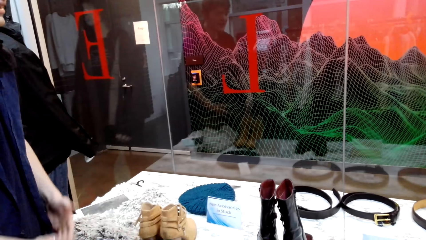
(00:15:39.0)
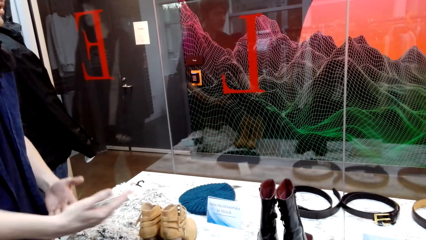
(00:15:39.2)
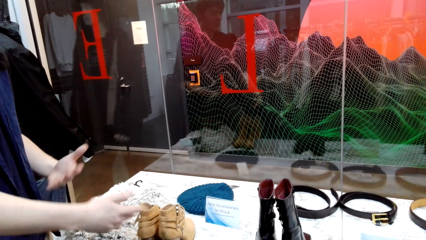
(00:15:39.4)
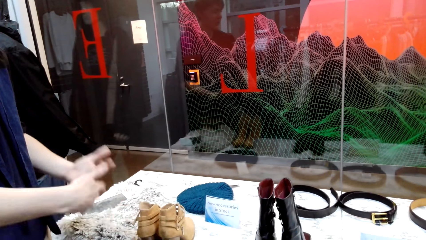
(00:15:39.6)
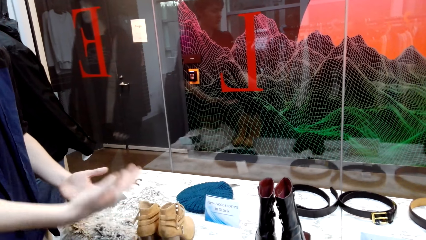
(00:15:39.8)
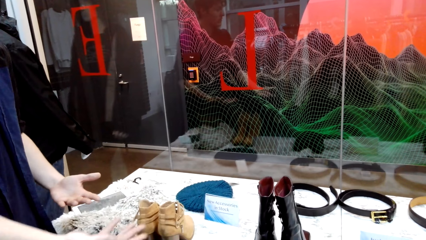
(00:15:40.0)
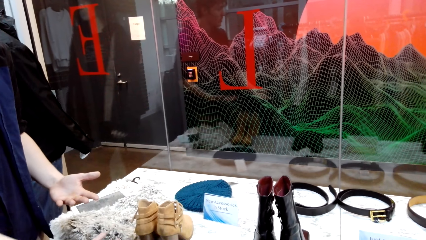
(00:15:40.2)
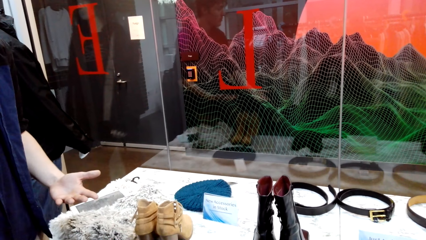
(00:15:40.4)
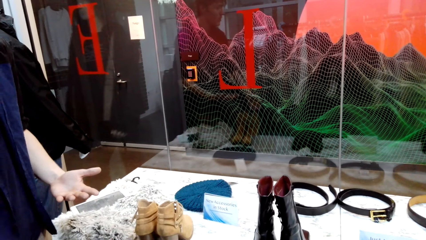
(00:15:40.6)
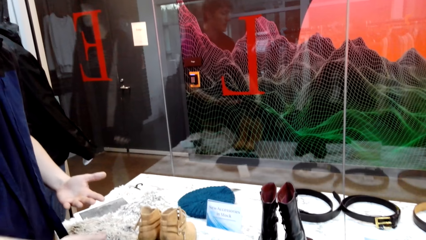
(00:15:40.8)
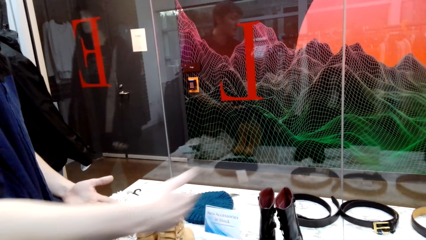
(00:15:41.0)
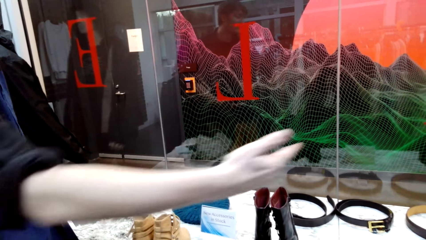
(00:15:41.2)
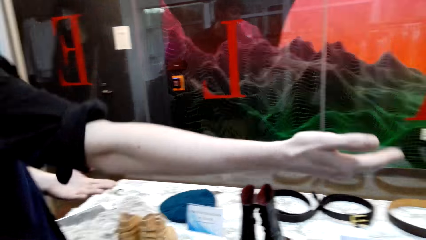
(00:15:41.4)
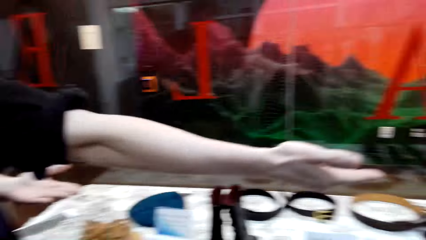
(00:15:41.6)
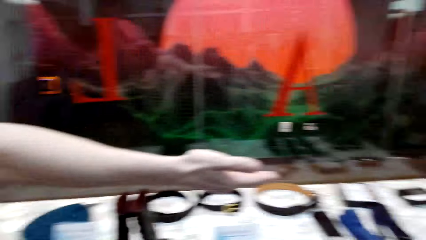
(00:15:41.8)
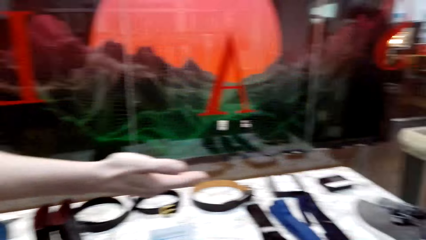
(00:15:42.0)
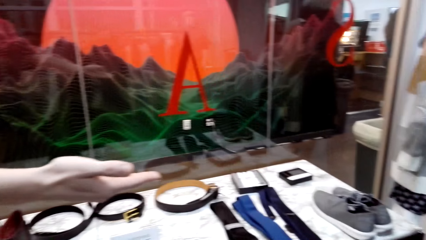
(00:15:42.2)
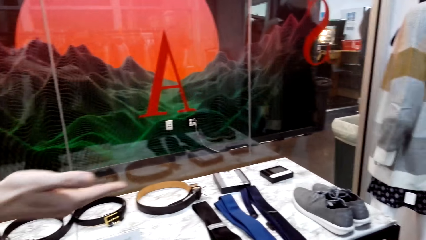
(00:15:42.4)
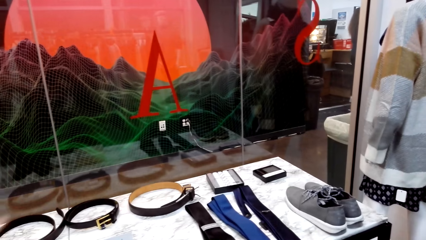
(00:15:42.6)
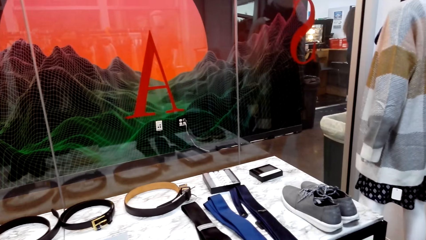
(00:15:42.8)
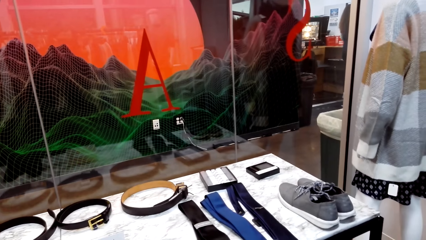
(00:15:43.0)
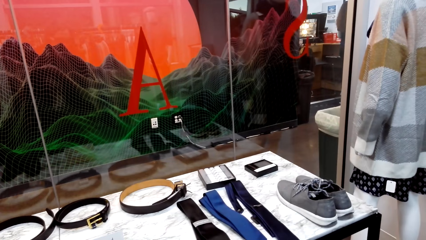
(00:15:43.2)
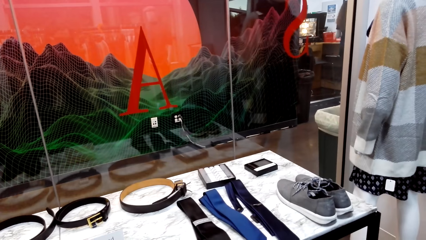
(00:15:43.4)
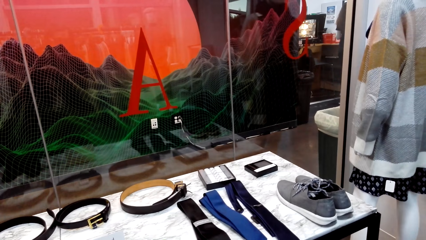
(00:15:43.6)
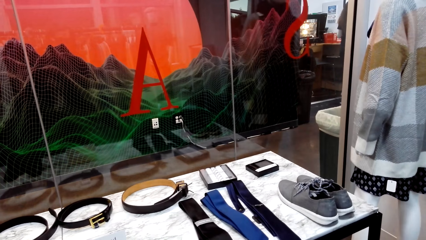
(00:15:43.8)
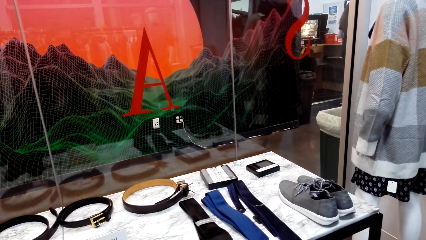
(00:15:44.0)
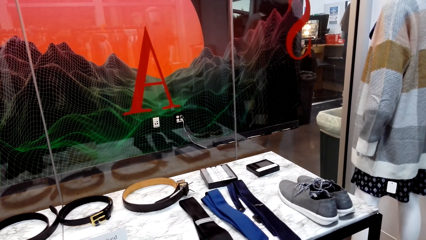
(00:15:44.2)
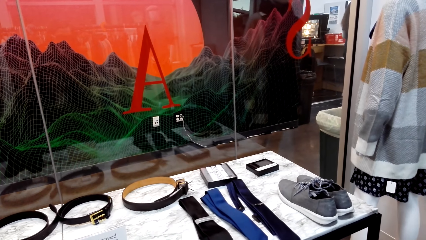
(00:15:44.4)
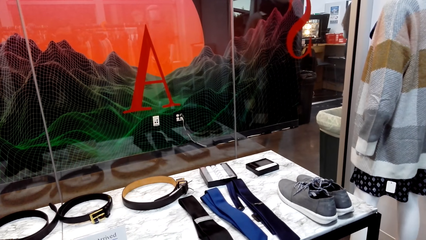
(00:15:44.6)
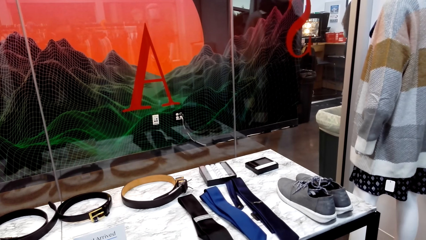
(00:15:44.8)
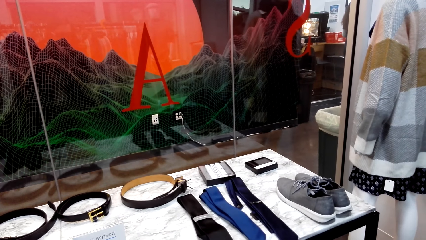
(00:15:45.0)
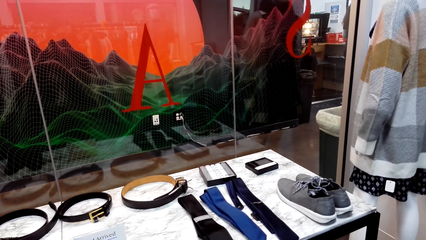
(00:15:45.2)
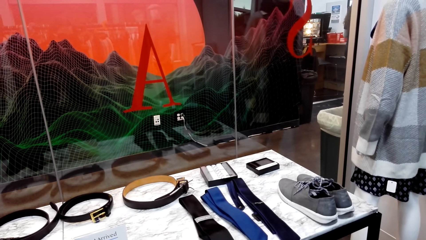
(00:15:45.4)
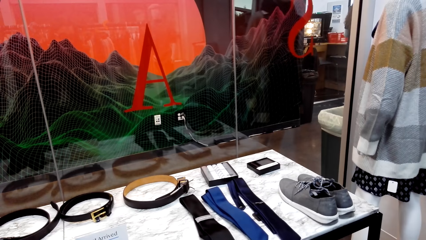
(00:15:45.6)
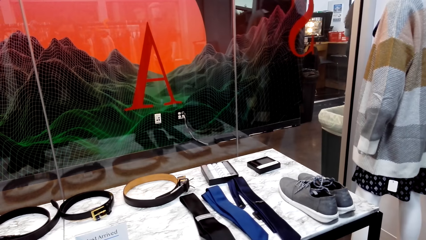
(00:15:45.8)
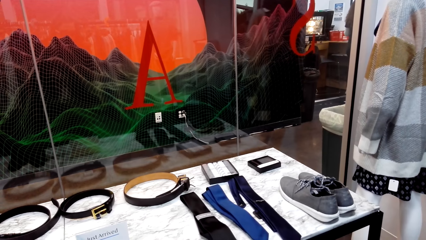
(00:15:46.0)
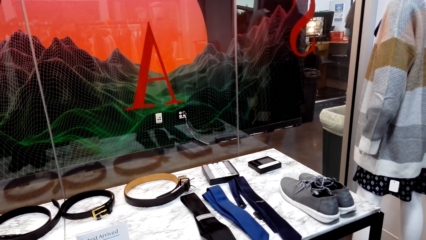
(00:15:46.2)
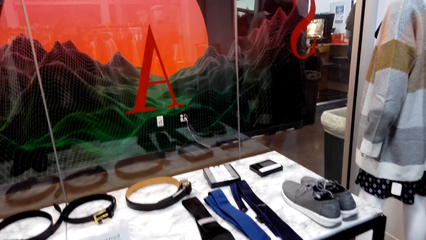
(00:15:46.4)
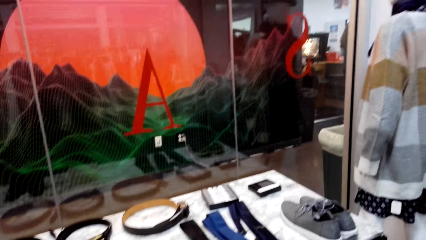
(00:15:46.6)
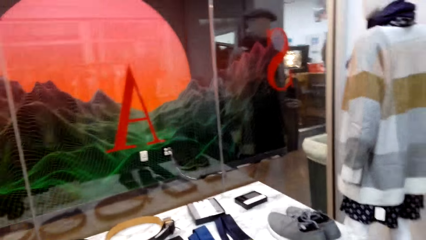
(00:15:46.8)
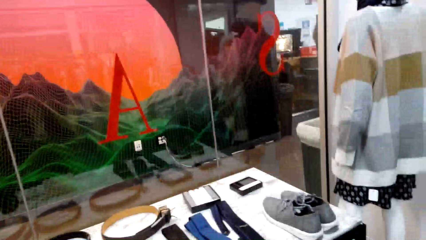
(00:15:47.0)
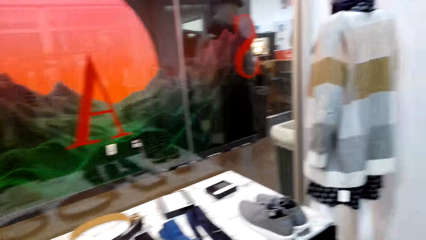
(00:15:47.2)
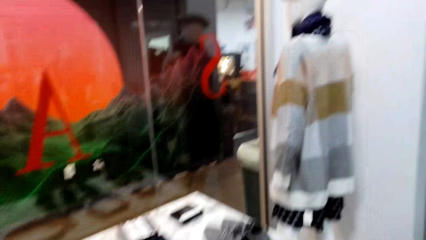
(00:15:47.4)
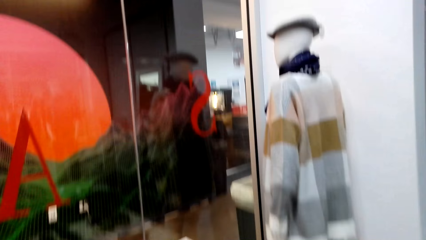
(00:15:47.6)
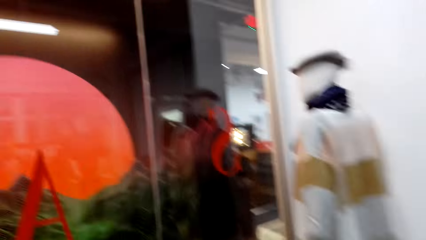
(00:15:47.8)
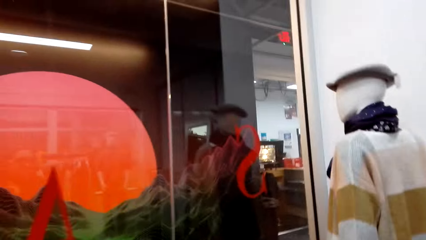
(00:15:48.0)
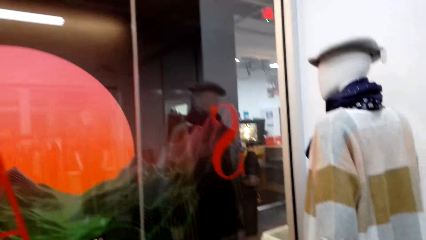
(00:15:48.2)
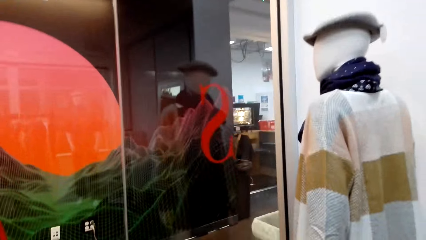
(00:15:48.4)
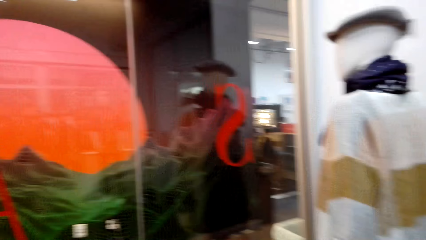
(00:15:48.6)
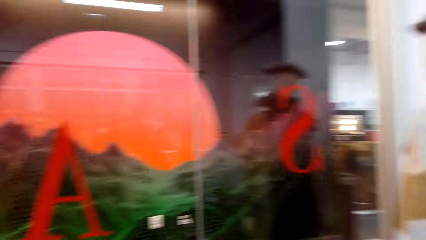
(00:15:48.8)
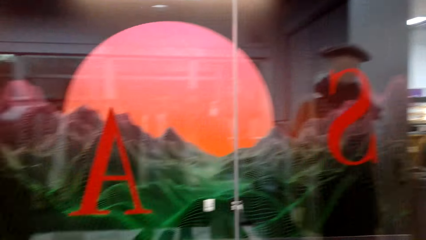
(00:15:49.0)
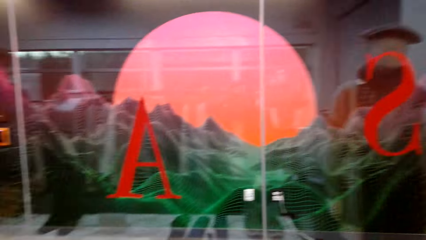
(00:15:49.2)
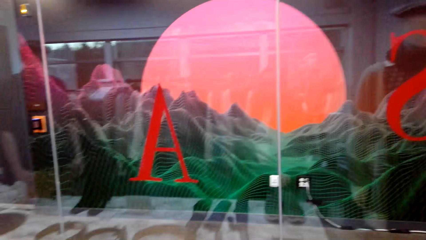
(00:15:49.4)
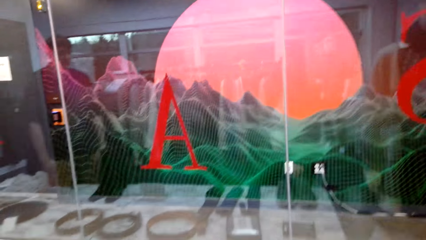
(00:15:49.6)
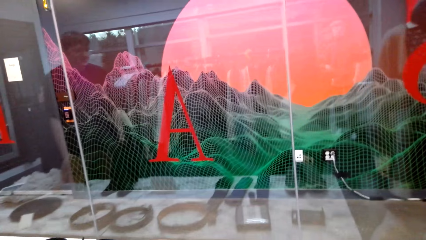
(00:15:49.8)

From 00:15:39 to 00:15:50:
A man shakes hands. The man moves his hand. The camera wearer looks around.

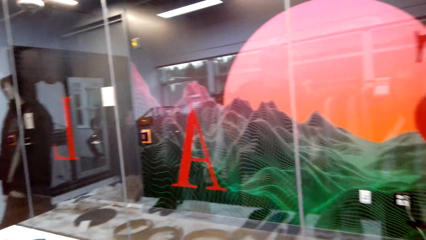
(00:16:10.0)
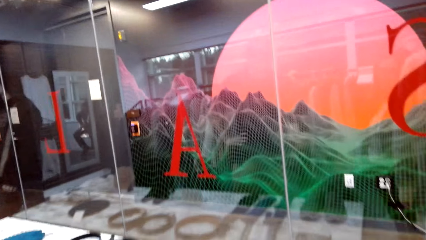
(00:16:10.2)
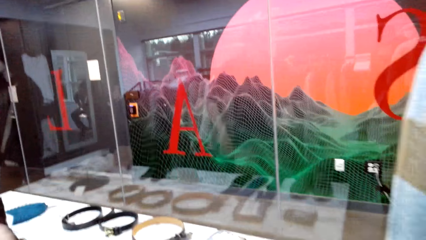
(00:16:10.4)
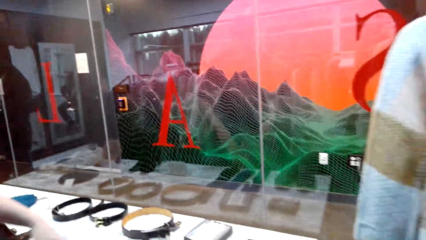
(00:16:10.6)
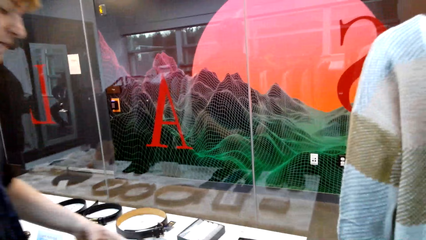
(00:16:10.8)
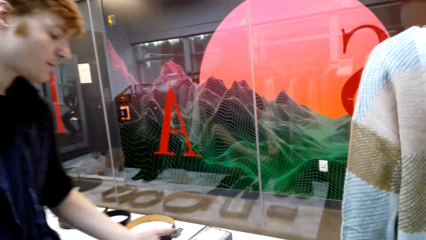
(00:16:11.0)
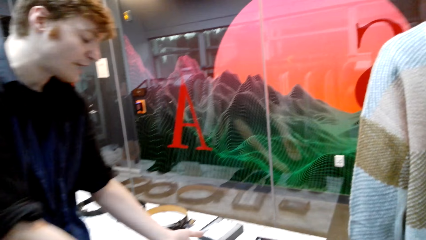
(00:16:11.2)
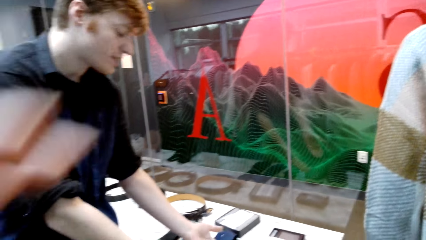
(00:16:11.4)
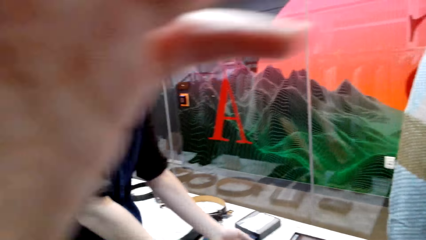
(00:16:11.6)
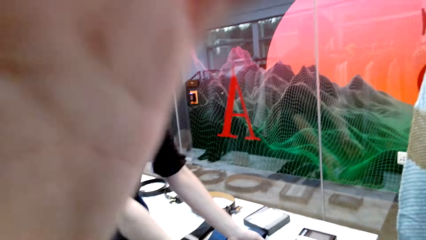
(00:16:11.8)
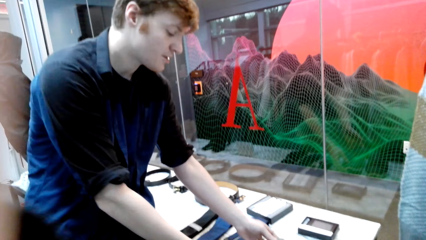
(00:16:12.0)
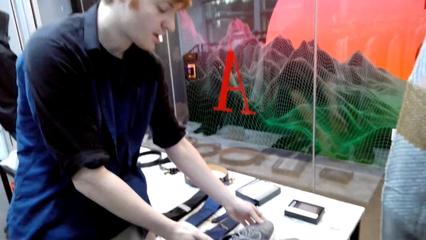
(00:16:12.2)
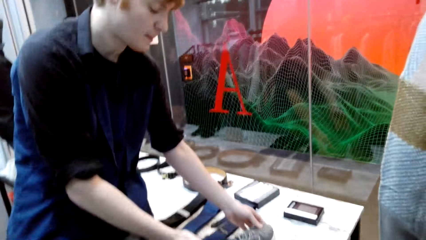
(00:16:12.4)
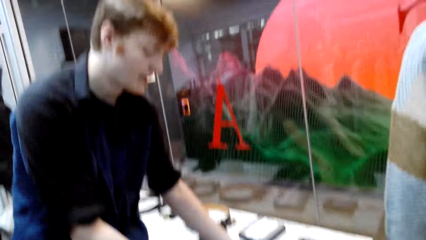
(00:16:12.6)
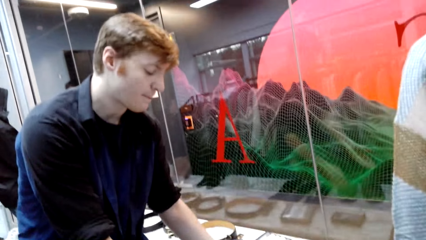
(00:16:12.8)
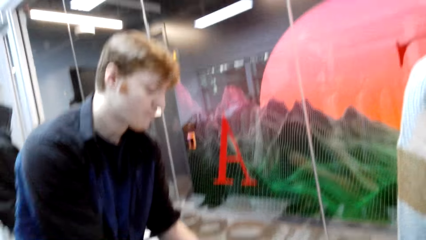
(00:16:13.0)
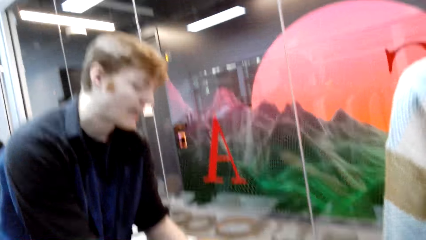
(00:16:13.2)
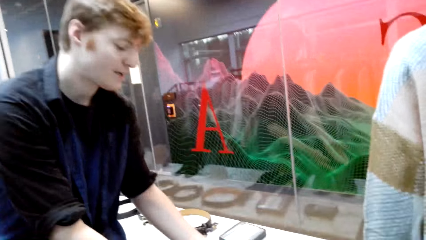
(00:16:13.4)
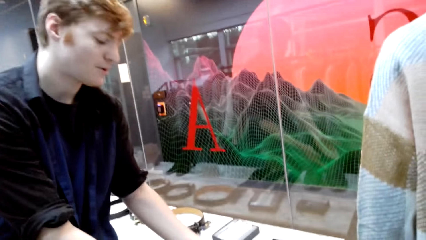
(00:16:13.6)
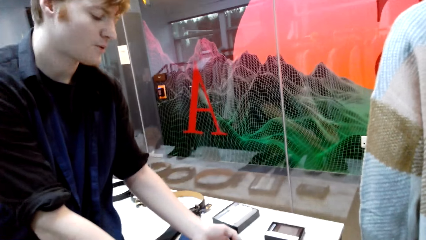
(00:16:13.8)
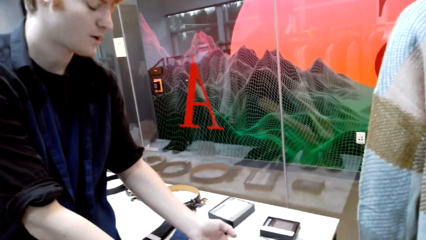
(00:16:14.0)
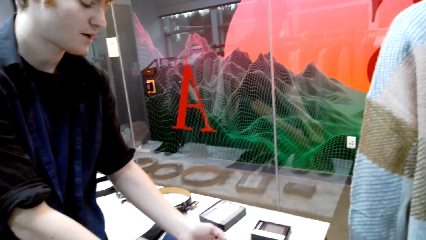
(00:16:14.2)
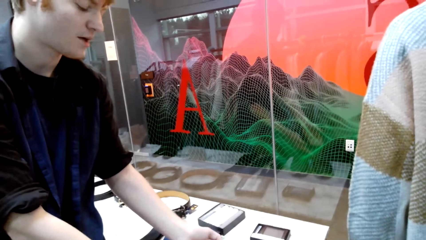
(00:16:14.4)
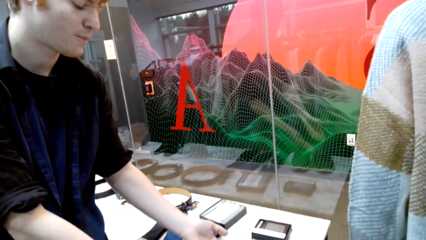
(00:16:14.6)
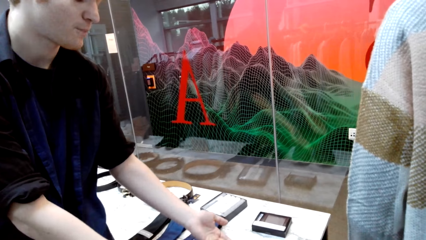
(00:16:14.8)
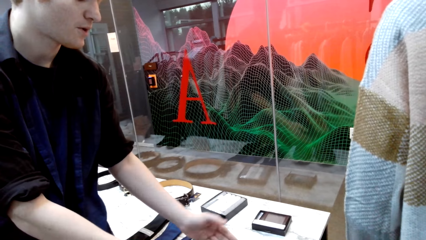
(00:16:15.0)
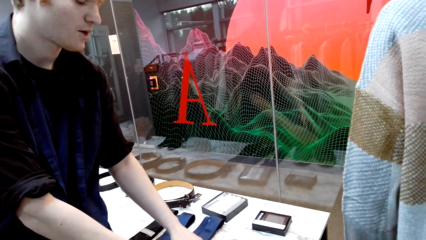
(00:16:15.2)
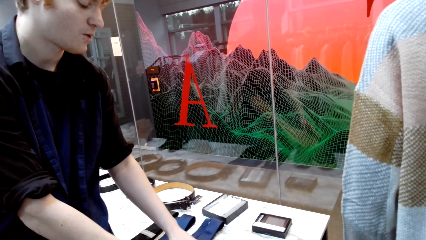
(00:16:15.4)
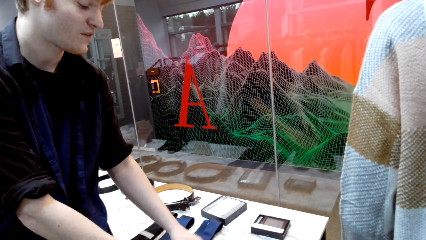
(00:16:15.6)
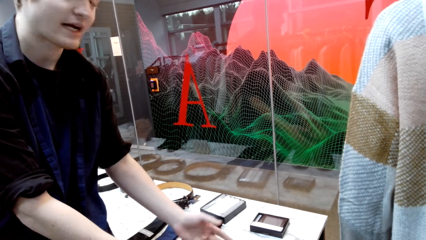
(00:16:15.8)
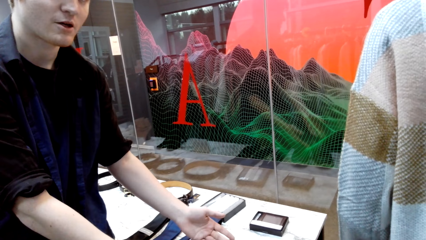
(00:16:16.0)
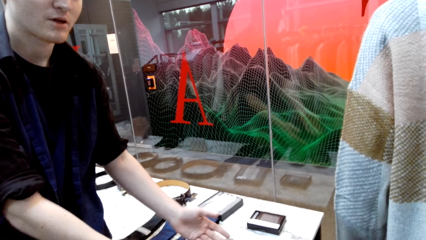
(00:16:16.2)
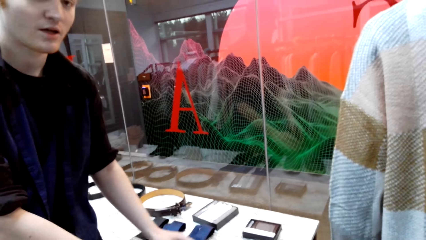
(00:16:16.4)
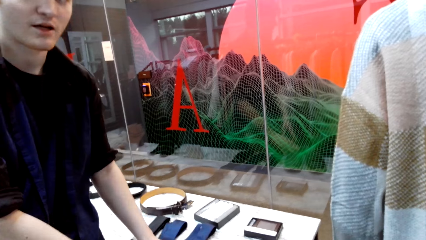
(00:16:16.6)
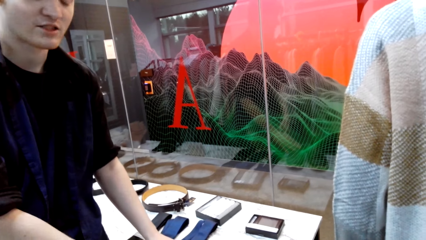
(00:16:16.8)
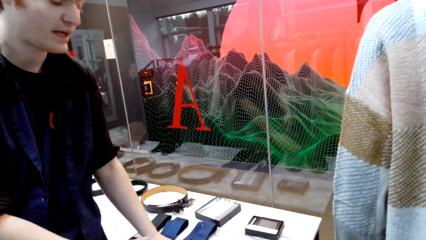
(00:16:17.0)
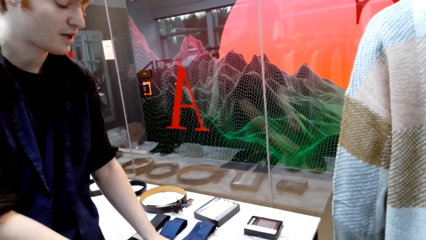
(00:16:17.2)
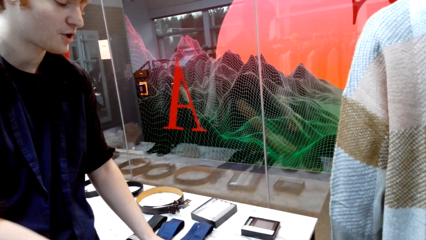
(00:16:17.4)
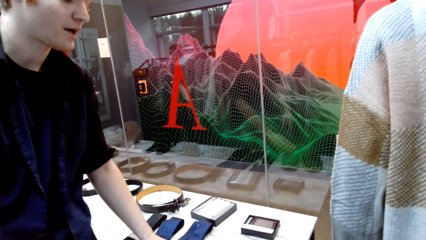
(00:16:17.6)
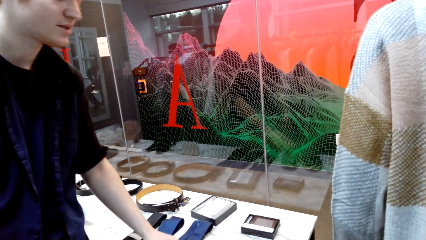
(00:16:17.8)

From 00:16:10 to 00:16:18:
The camera wearer moves a hand towards the face. A man puts hands on the table.
